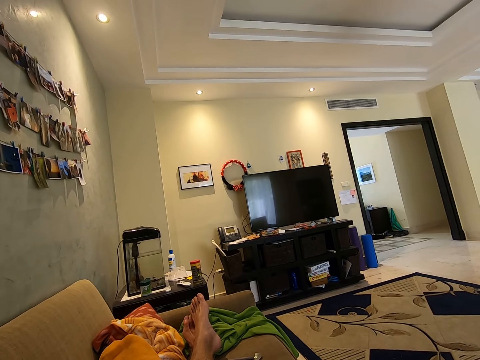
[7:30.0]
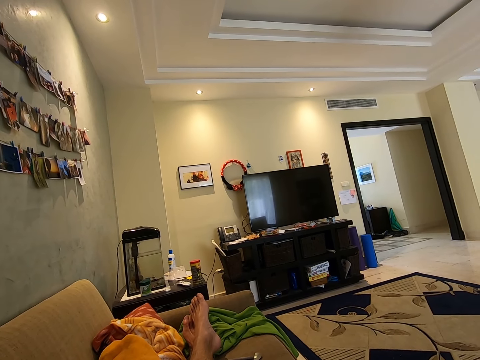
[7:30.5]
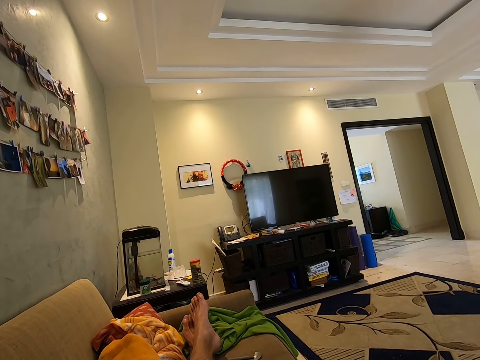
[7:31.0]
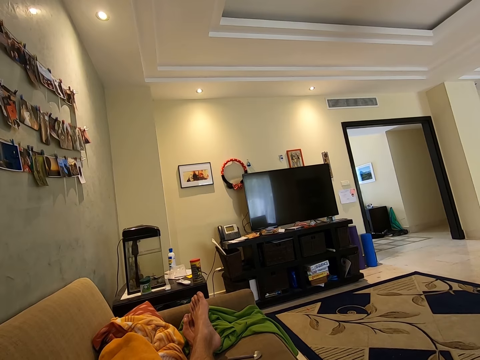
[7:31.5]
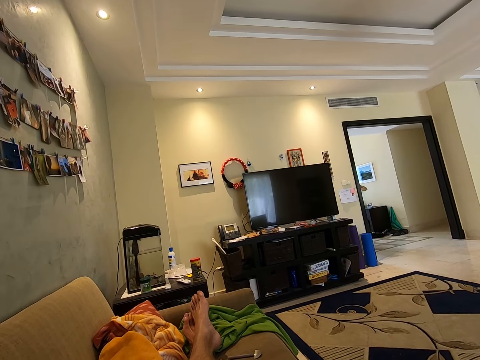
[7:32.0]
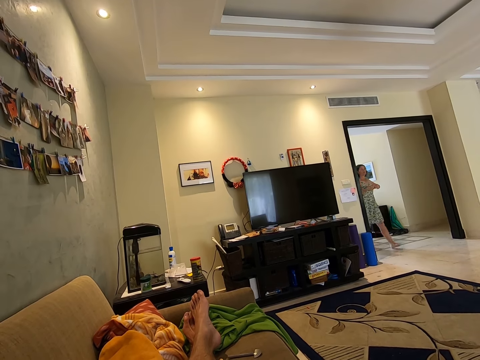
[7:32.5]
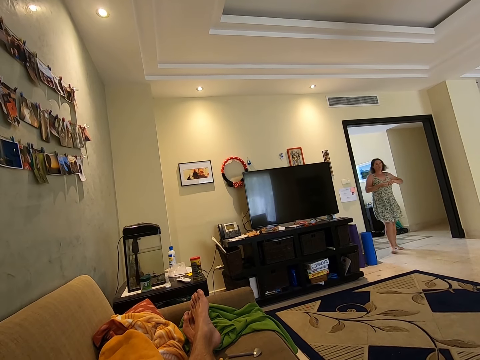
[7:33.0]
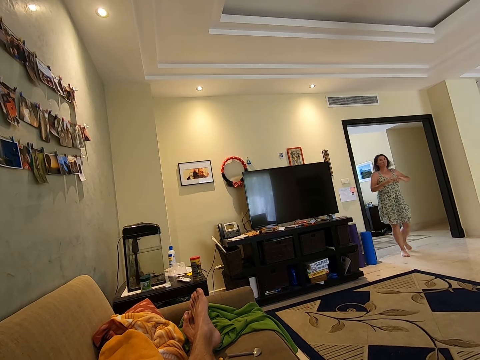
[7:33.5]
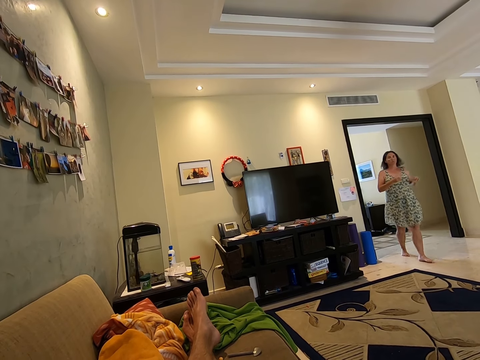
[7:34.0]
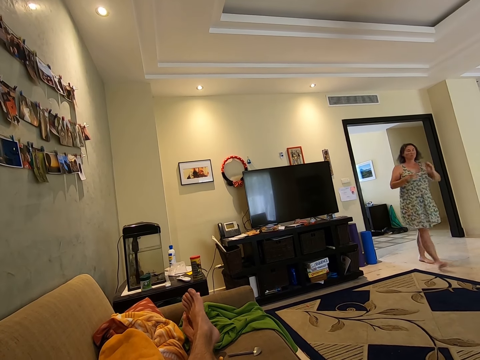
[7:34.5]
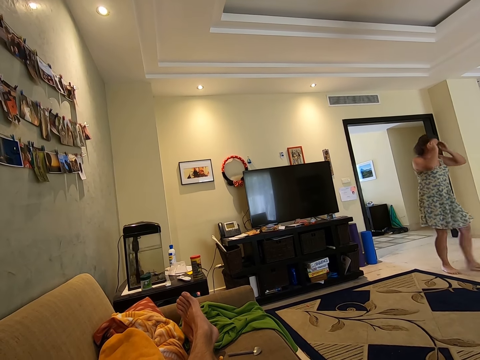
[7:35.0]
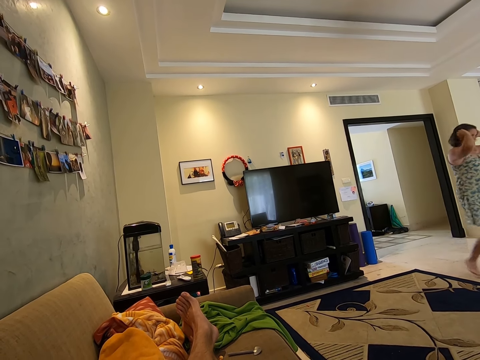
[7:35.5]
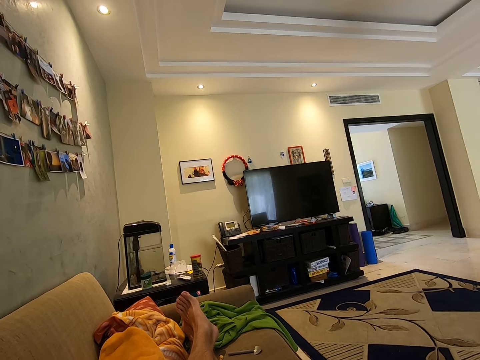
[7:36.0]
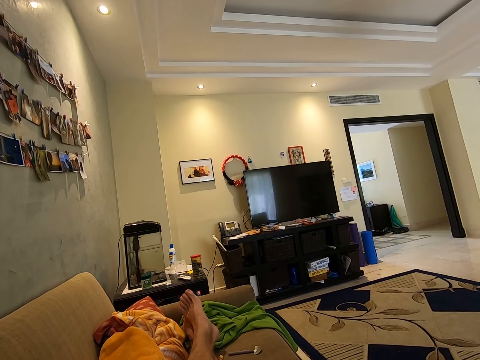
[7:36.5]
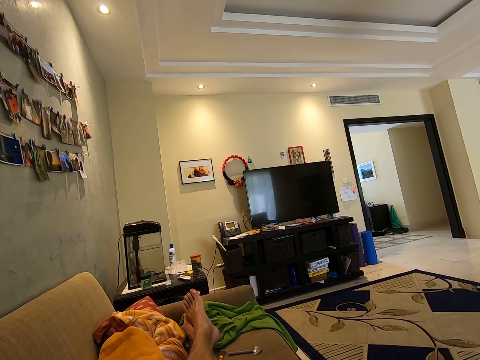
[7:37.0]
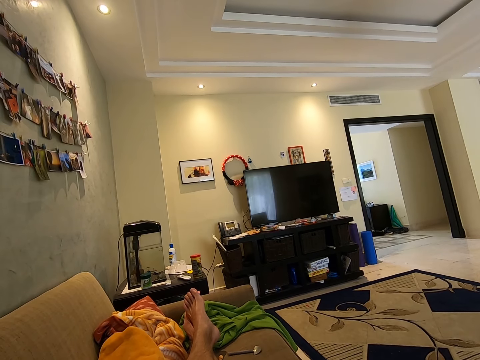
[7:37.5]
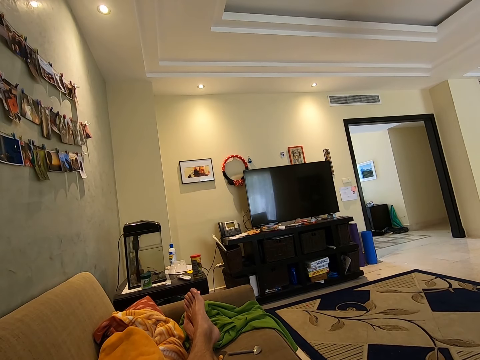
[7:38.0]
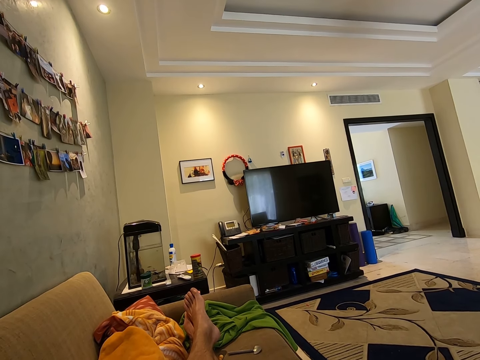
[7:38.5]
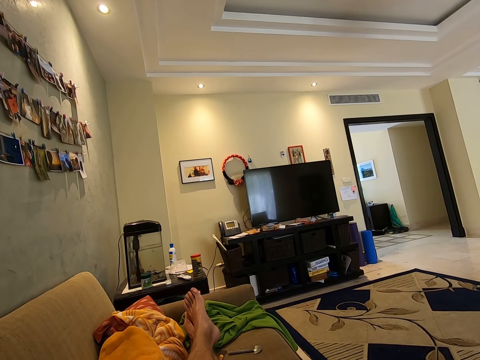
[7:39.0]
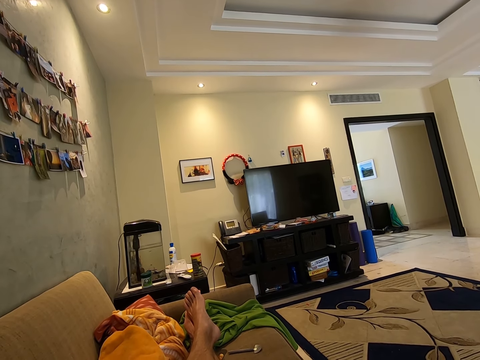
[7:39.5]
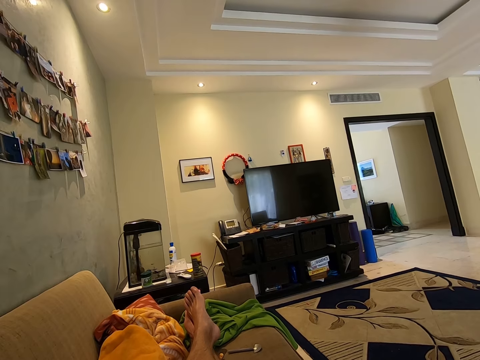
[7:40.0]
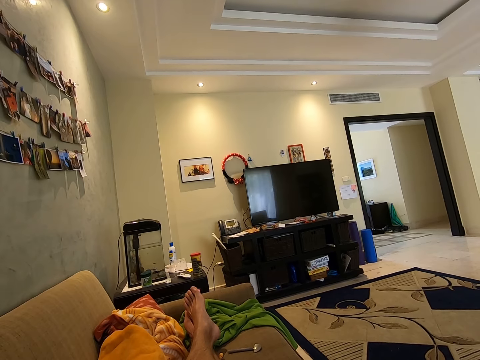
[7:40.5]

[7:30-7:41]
A woman walks into the living room. The woman arranges her hair with both hands.

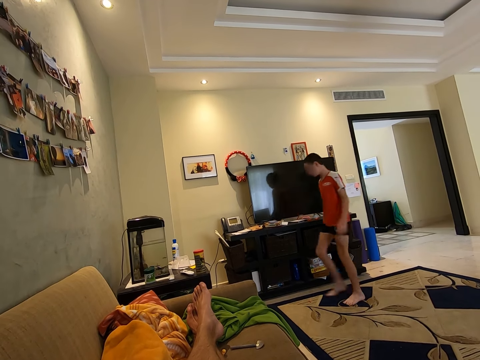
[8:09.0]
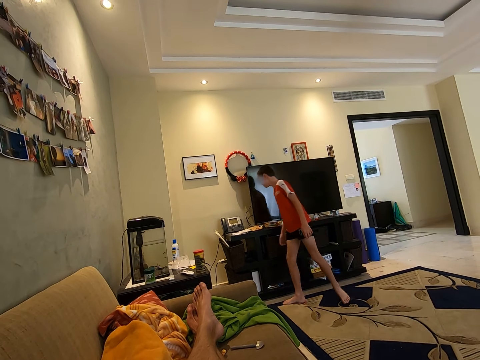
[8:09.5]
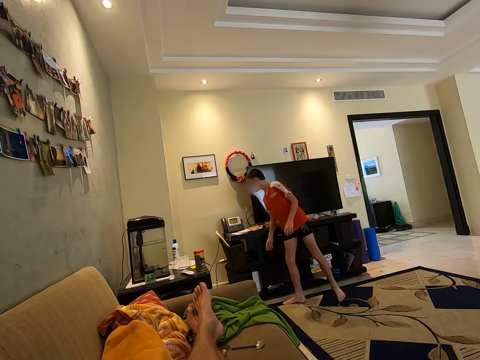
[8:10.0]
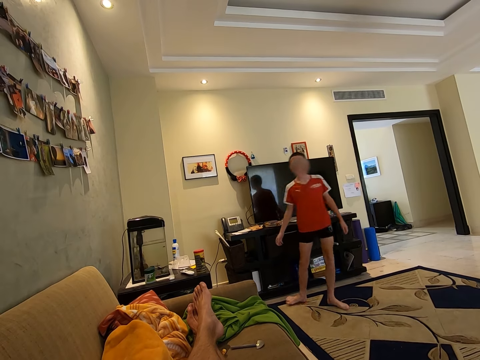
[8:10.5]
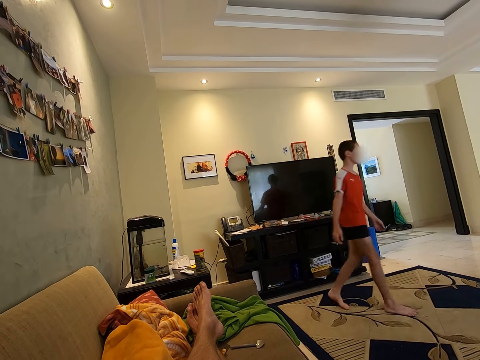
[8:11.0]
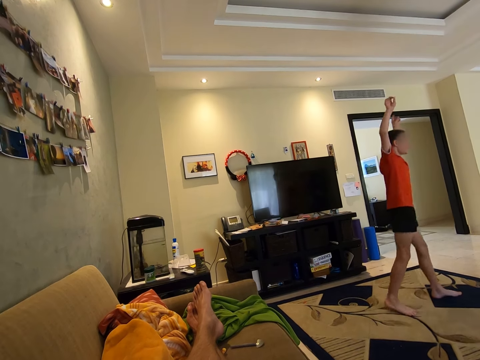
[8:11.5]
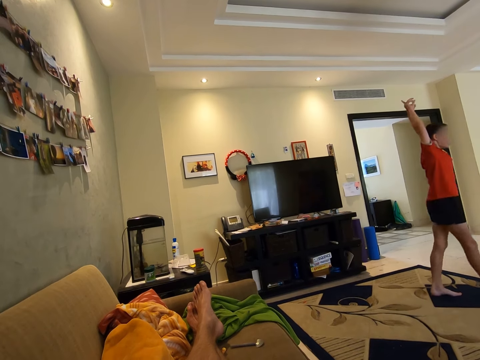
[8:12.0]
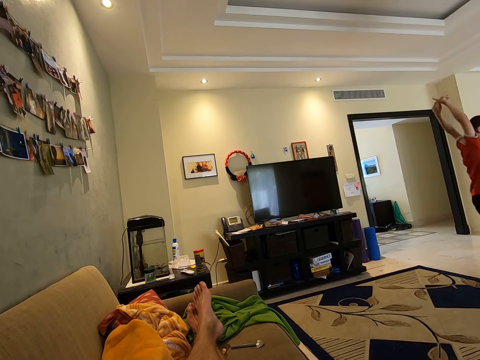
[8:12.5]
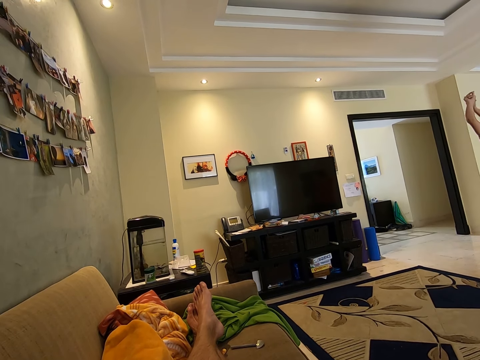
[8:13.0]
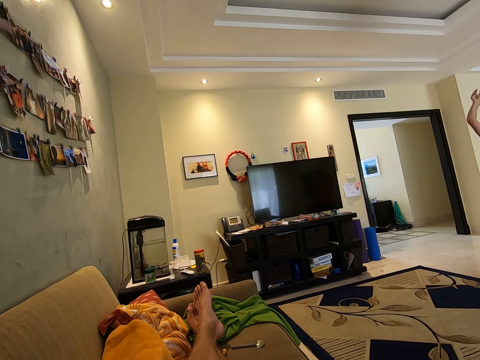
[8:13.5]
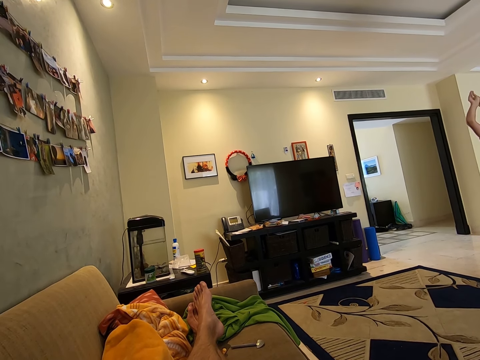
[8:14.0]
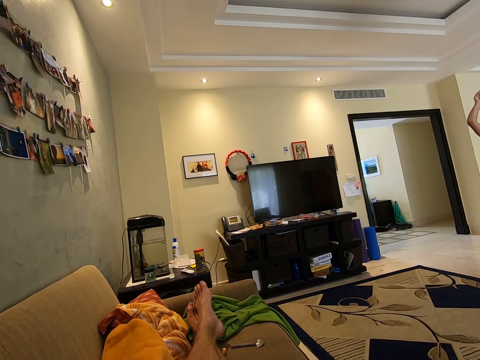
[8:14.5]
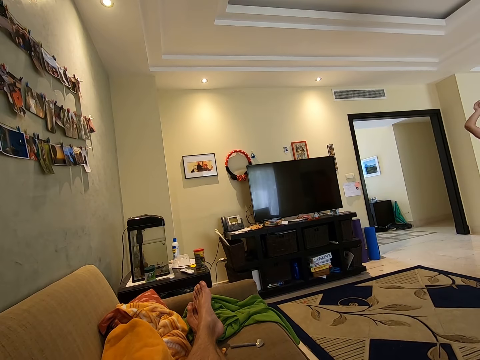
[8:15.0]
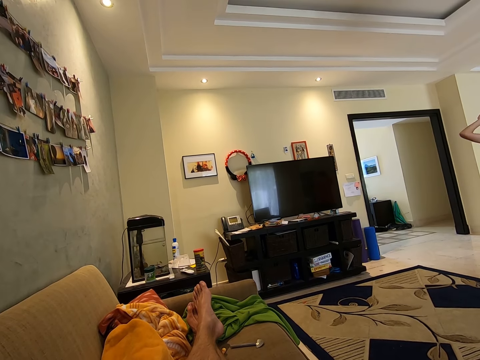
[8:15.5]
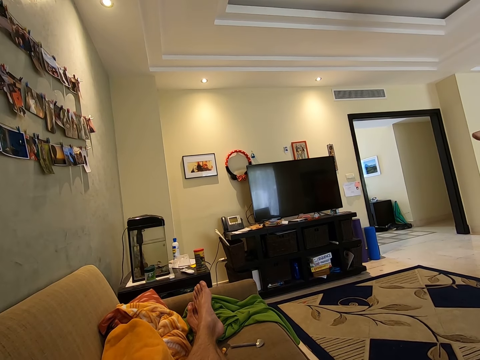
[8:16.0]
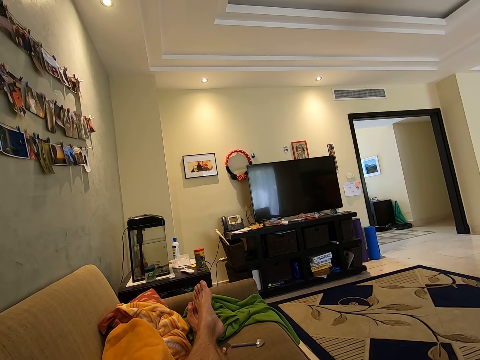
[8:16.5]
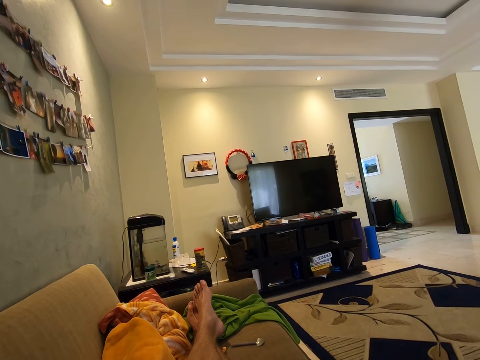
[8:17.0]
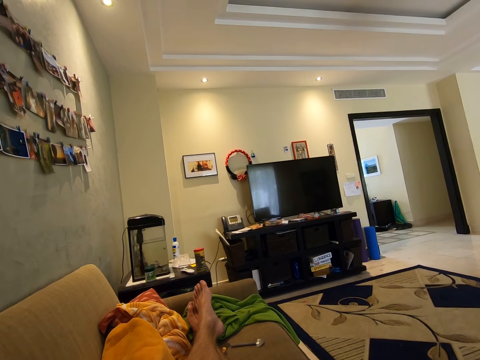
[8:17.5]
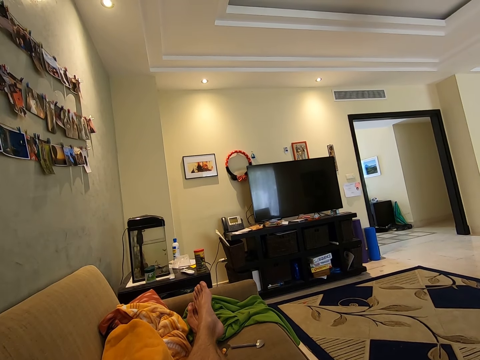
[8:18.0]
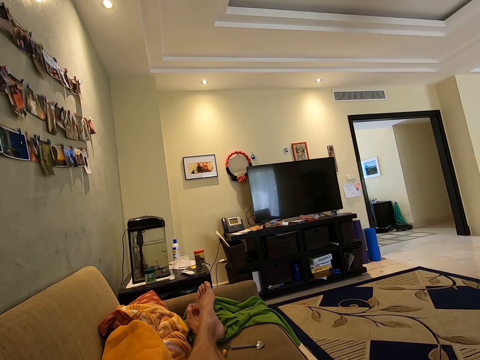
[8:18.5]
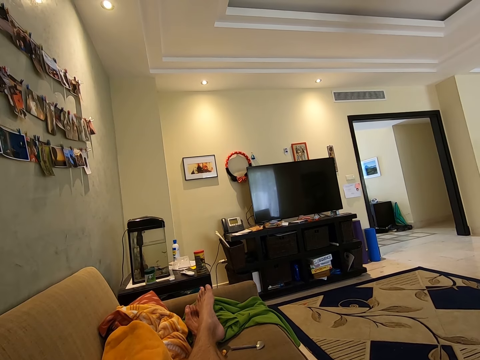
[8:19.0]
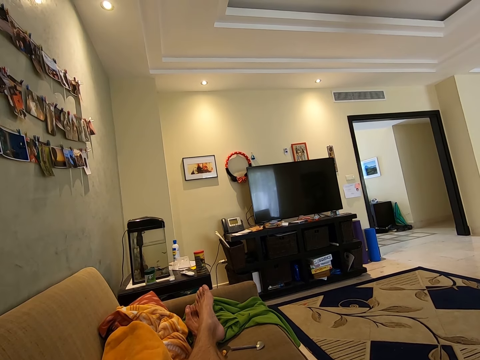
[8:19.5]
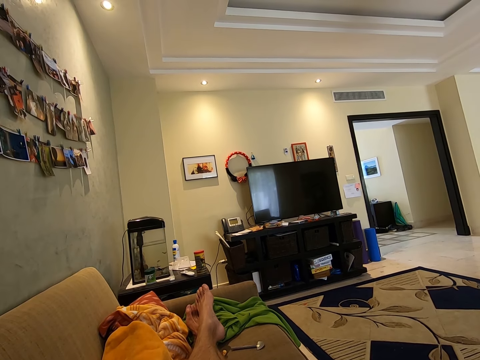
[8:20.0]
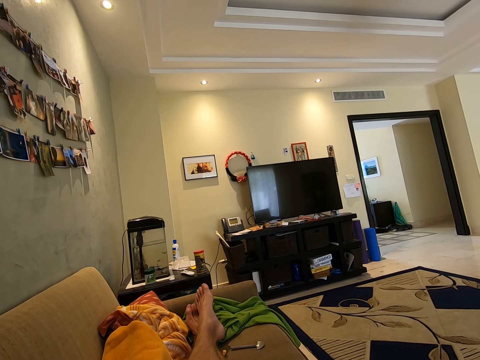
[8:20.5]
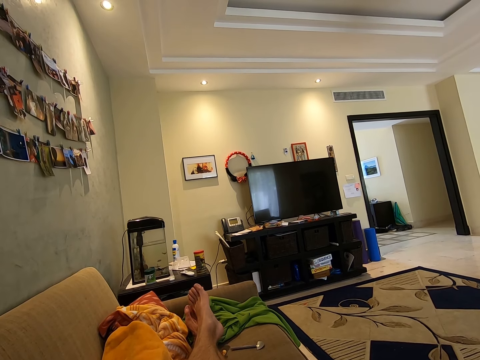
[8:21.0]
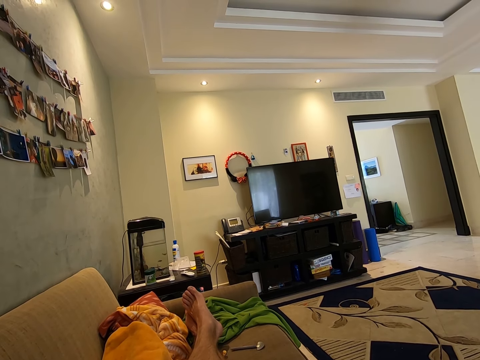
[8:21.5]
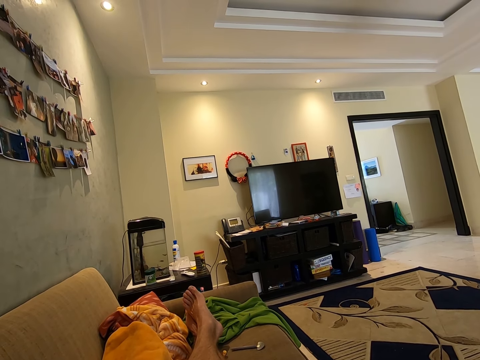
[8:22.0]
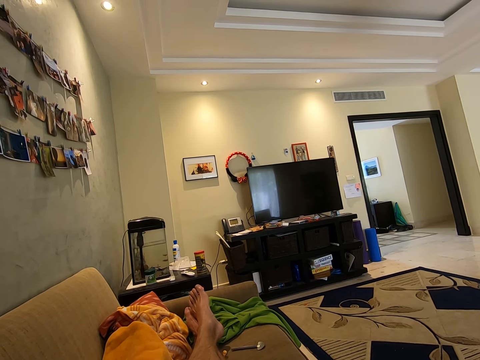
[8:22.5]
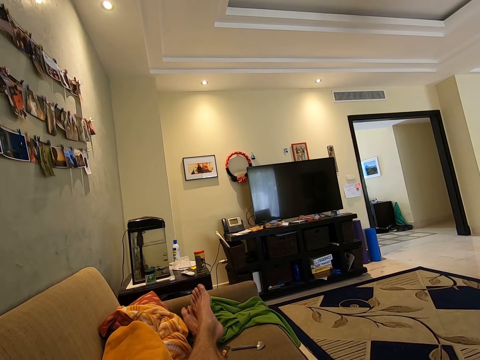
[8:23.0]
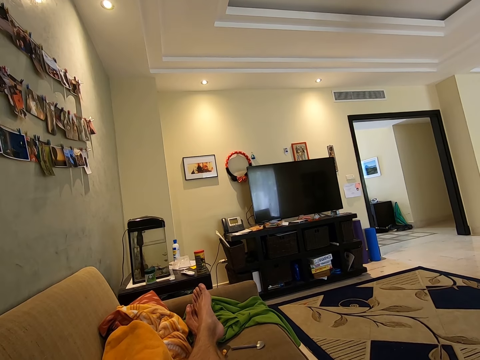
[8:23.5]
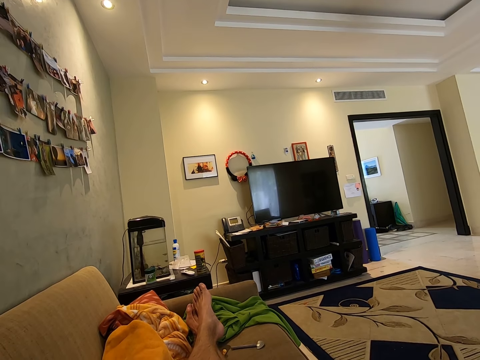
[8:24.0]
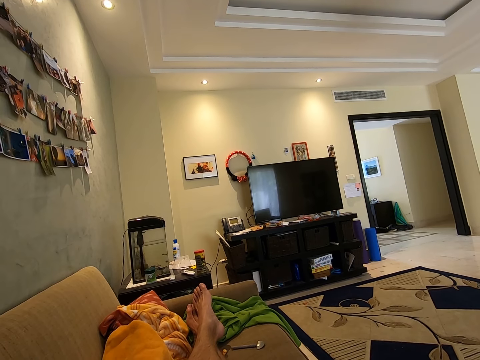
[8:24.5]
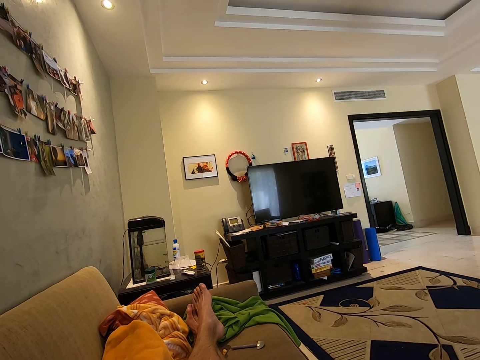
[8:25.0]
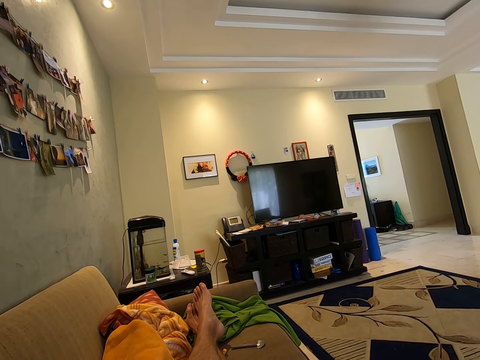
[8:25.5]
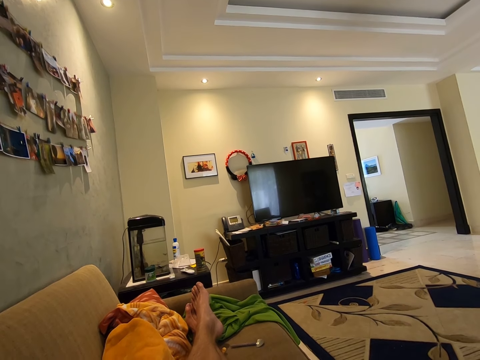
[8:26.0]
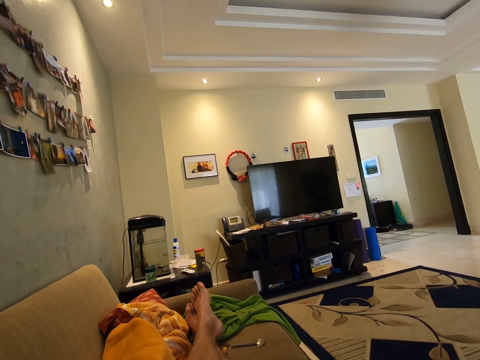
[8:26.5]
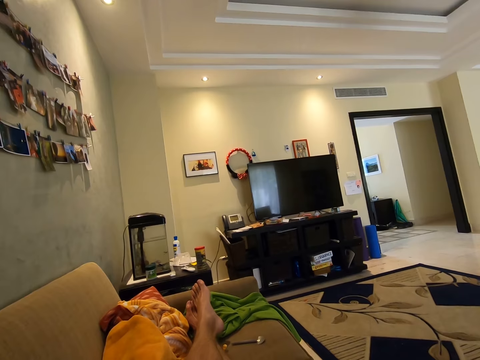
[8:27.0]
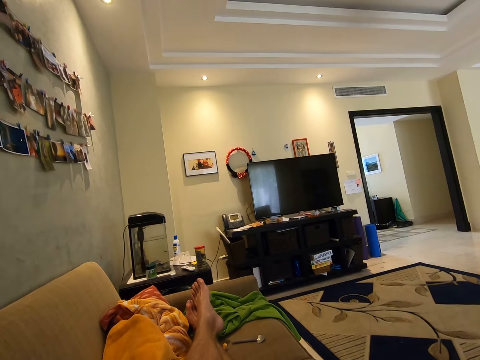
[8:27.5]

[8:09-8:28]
A boy looks at something. The boy walks around the sitting room. The boy raises both hands. The boy turns around the sitting room. The camera wearer stares at the television.
